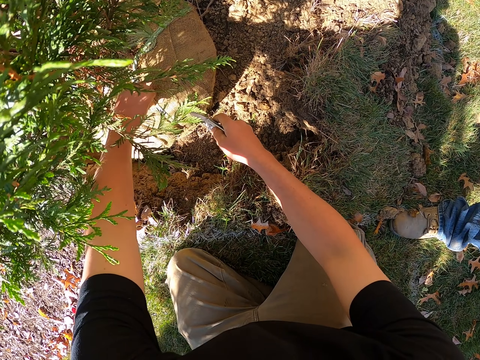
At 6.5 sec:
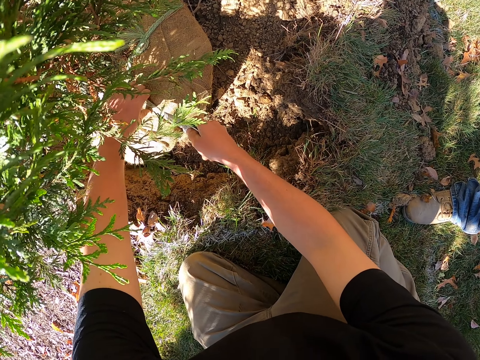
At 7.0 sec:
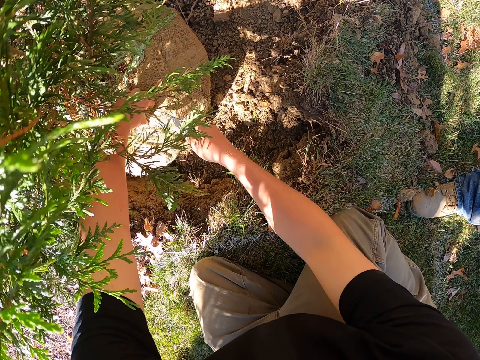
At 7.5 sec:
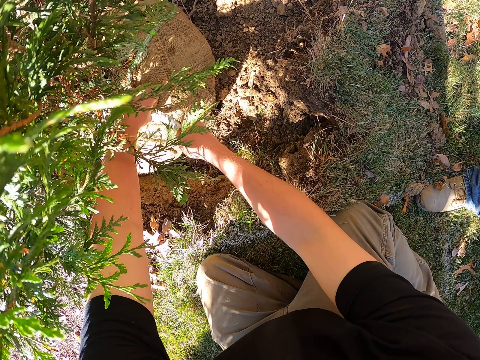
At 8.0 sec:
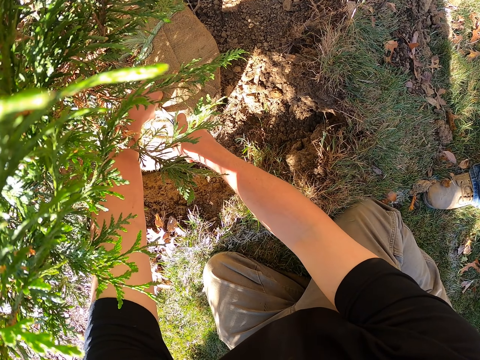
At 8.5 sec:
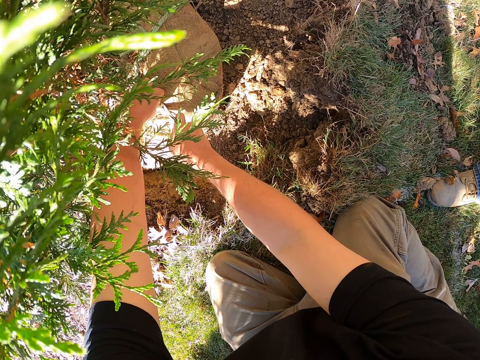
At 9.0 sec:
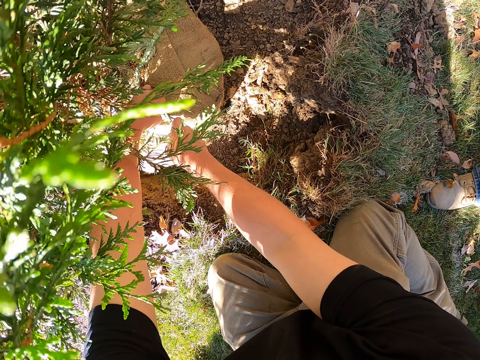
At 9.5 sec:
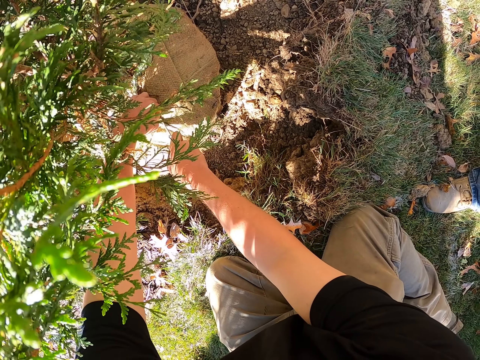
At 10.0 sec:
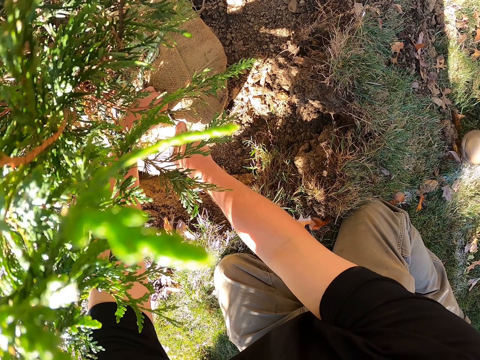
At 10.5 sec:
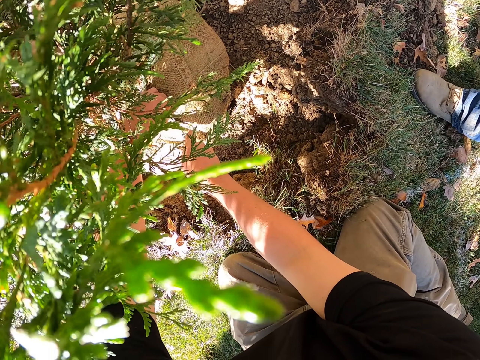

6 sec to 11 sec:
The camera wearer holds the thread. They cut the thread with a pocket knife.

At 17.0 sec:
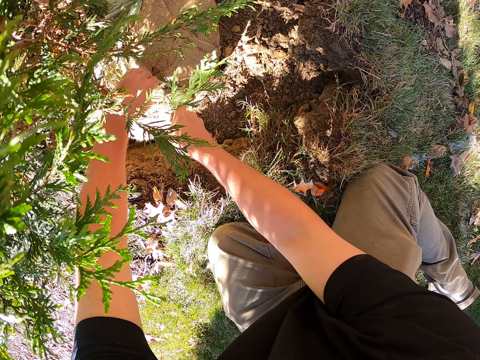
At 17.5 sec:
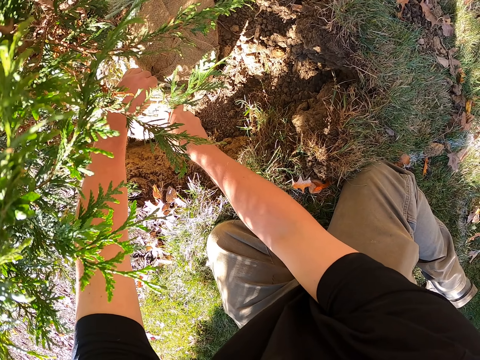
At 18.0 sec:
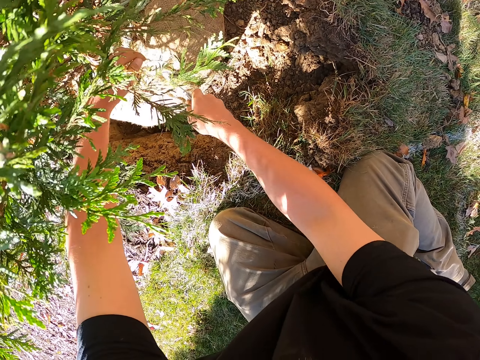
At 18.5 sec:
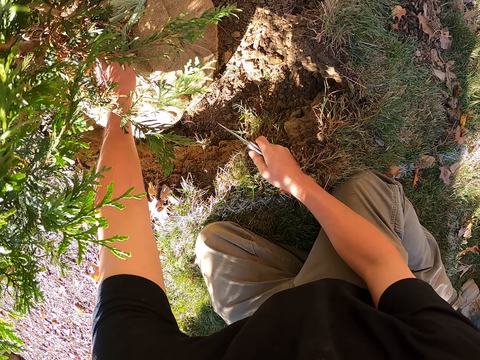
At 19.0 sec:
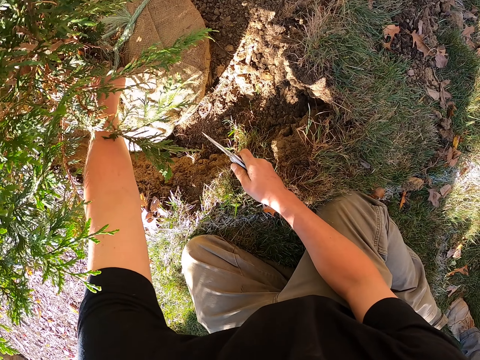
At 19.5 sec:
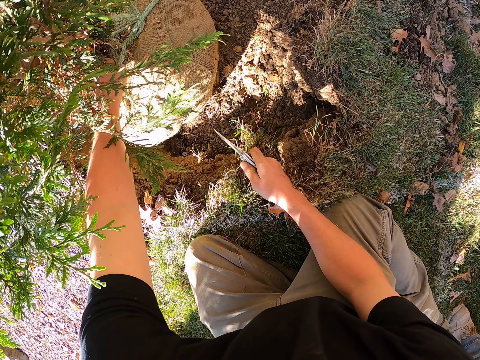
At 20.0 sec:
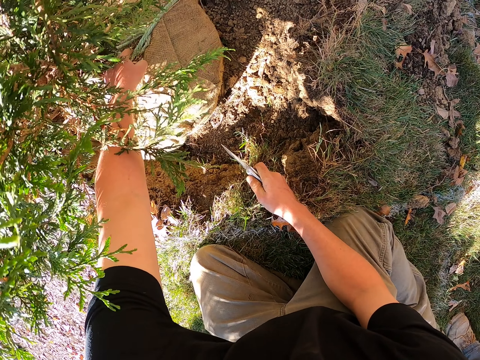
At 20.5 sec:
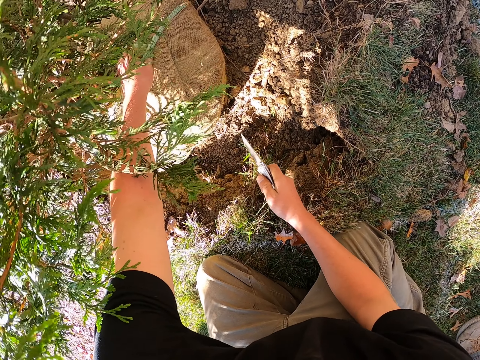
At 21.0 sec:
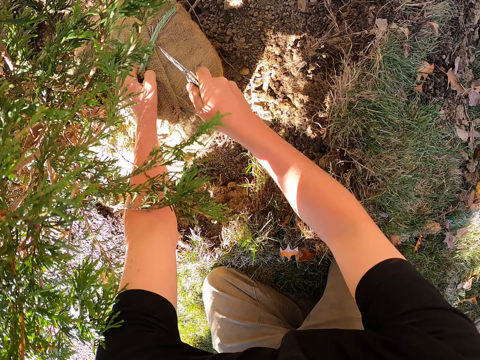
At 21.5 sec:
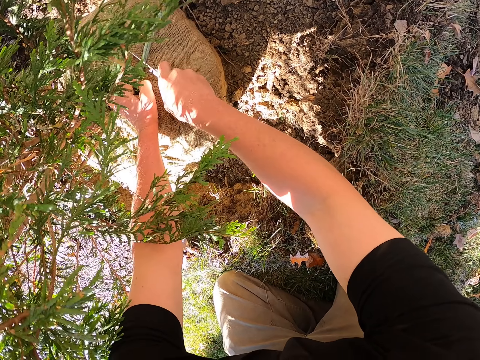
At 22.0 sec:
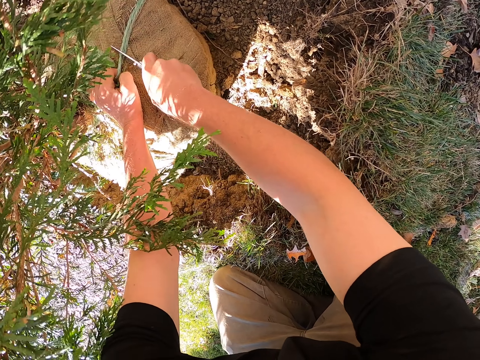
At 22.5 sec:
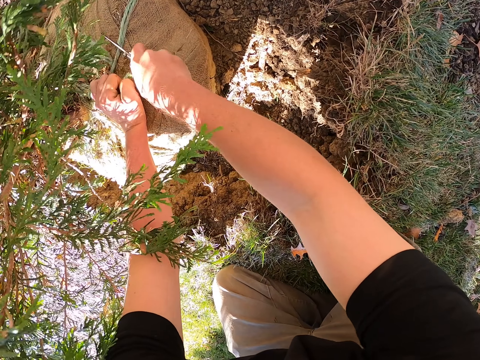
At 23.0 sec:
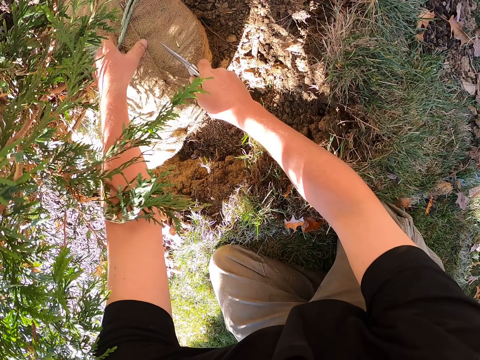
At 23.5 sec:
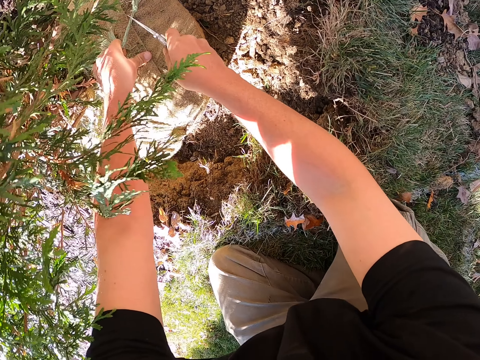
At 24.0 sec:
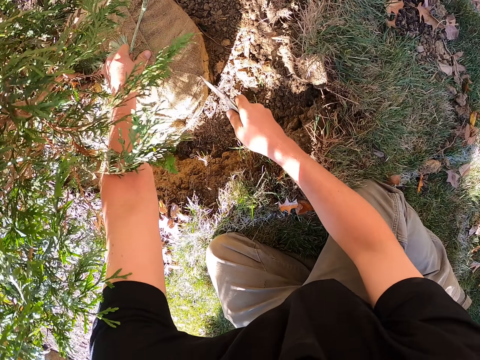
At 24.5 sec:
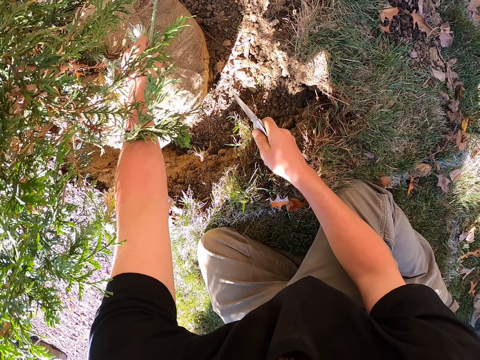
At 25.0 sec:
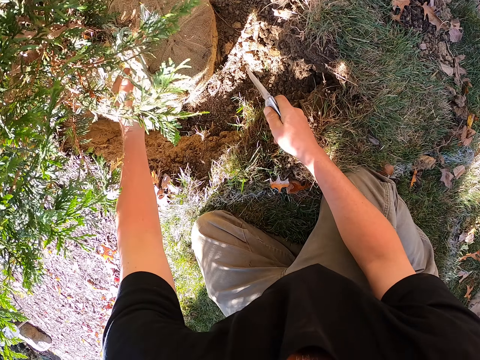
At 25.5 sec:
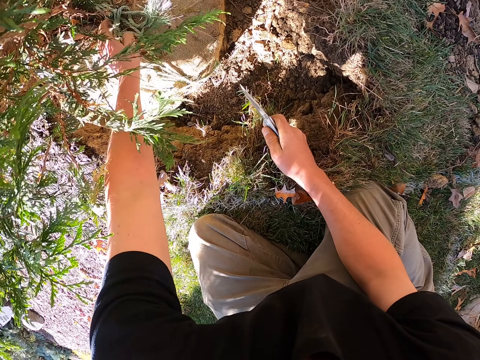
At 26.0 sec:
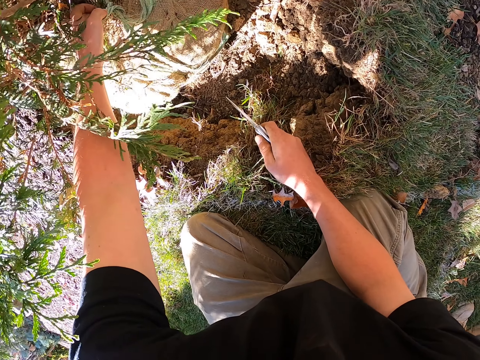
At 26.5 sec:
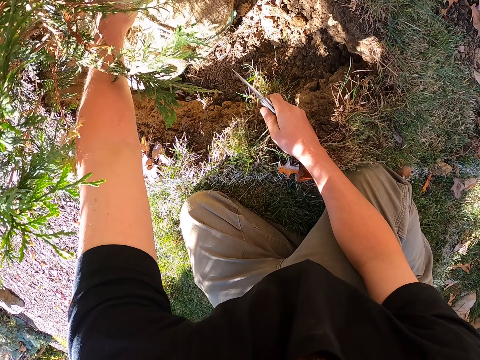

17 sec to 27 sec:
The camera wearer cuts the rope. They remove the hand from the sack. They move the other hand on the sack. They hold the rope. They cut the rope. They pause from cutting. They pull the rope.

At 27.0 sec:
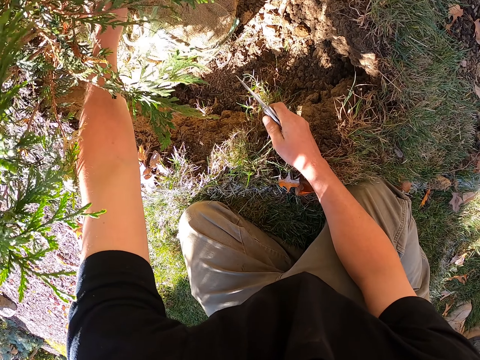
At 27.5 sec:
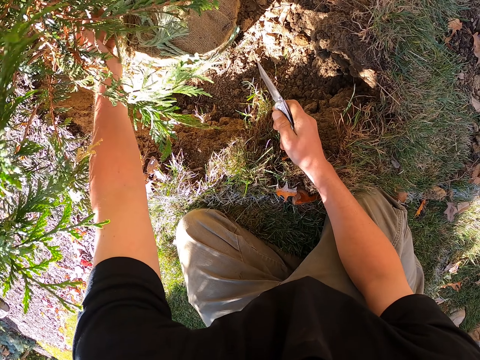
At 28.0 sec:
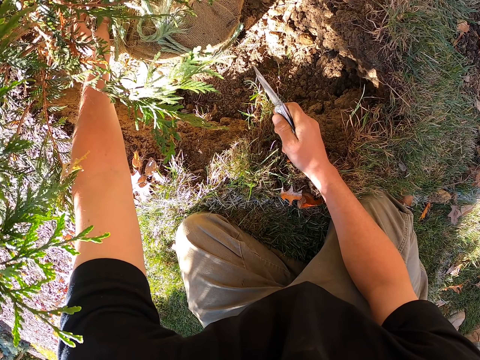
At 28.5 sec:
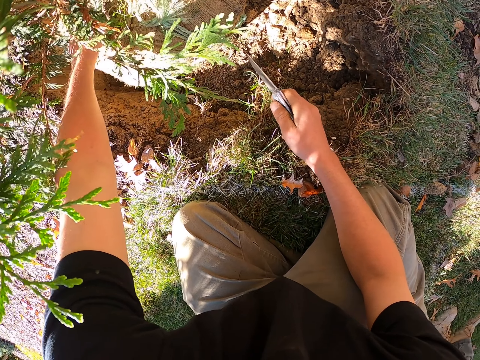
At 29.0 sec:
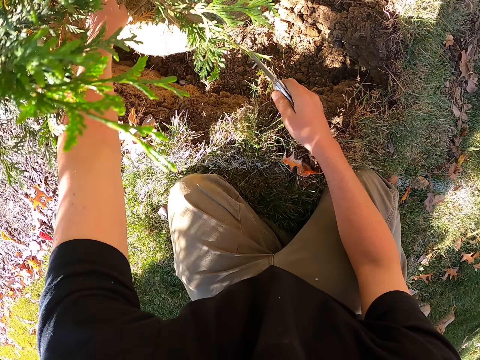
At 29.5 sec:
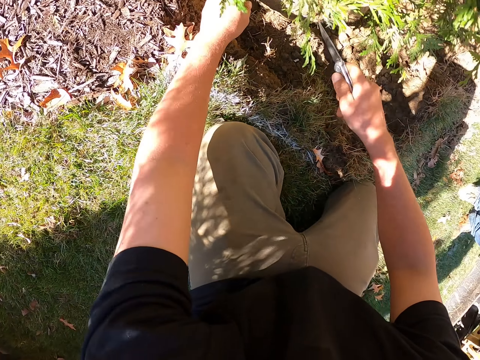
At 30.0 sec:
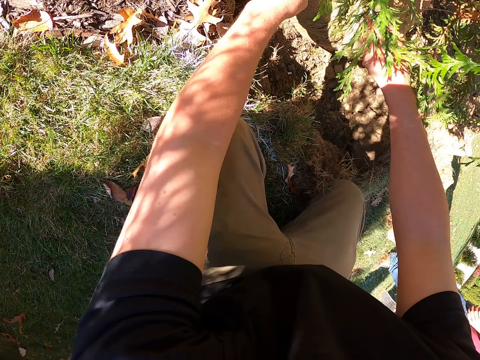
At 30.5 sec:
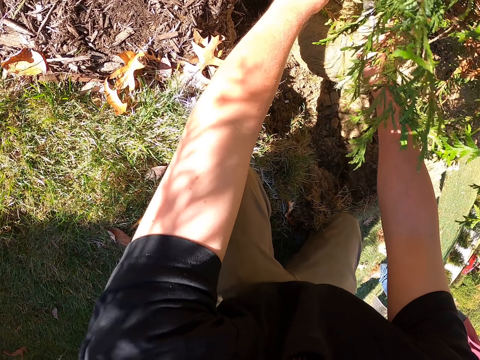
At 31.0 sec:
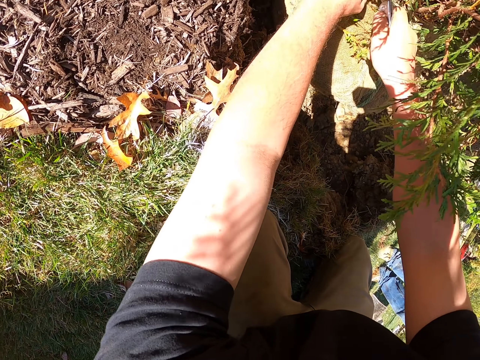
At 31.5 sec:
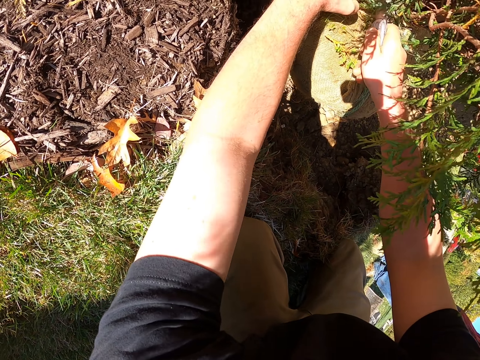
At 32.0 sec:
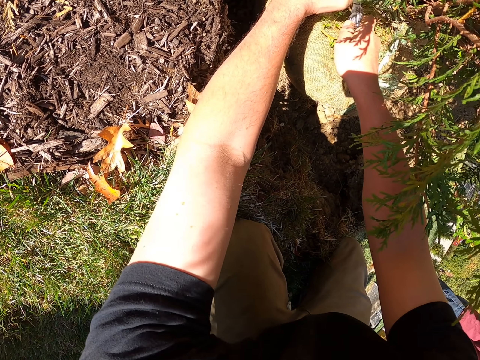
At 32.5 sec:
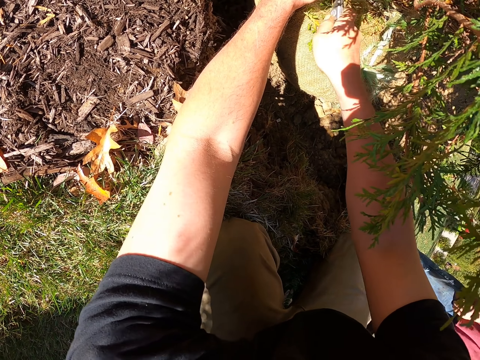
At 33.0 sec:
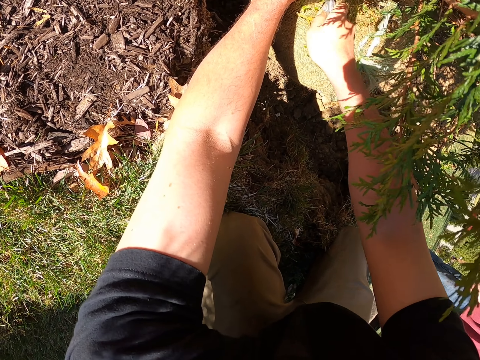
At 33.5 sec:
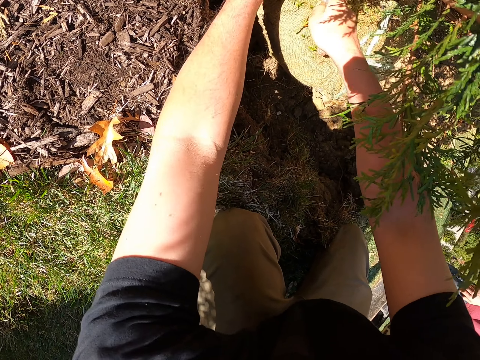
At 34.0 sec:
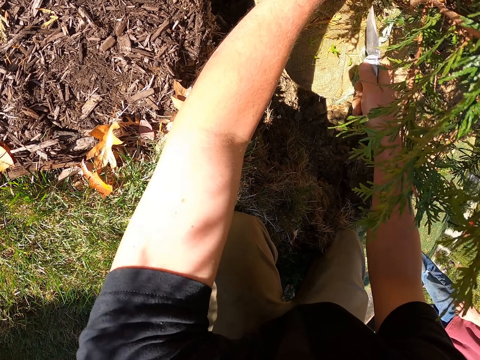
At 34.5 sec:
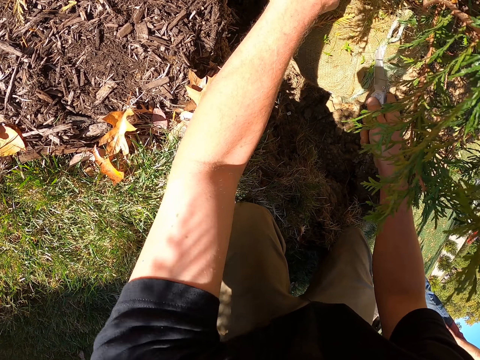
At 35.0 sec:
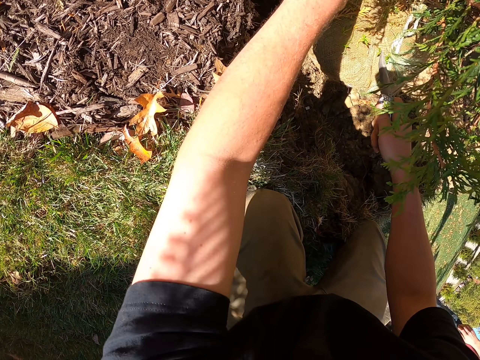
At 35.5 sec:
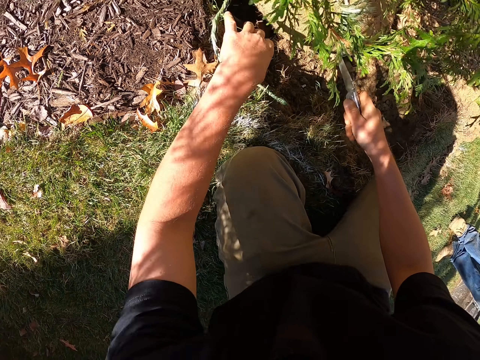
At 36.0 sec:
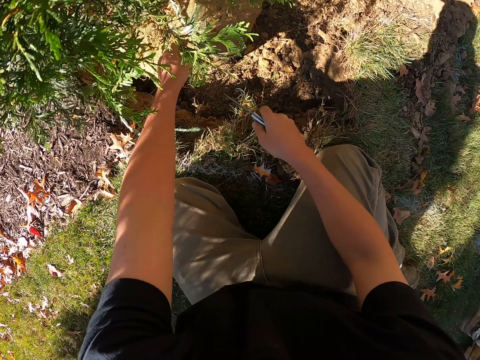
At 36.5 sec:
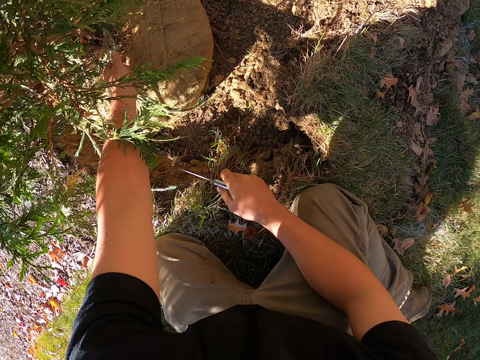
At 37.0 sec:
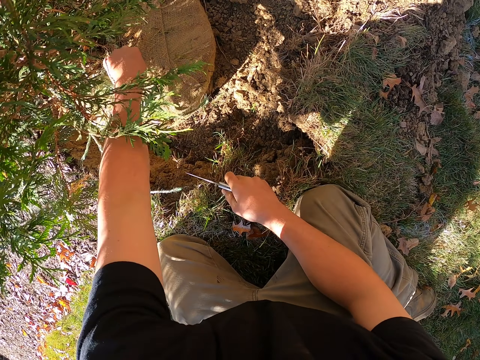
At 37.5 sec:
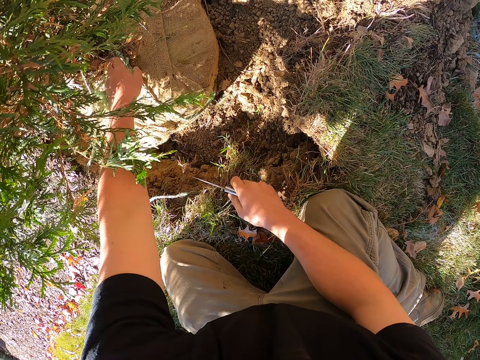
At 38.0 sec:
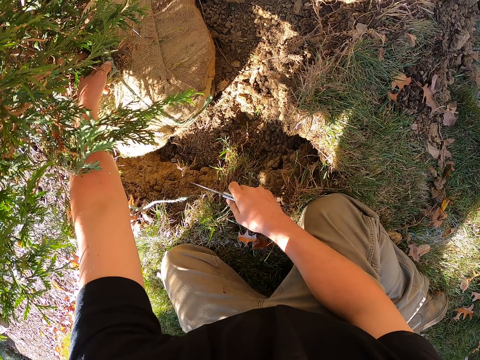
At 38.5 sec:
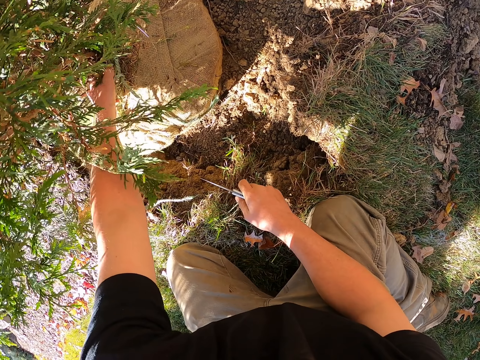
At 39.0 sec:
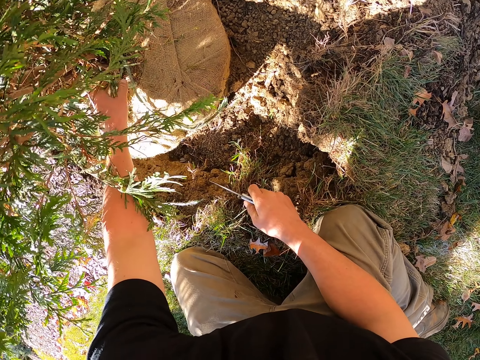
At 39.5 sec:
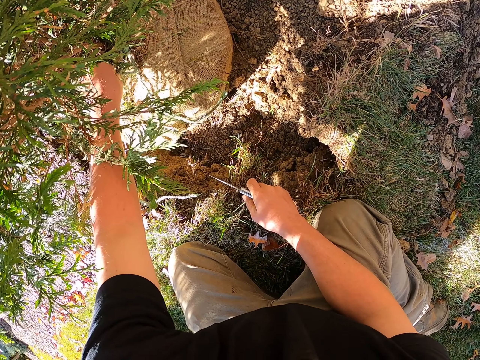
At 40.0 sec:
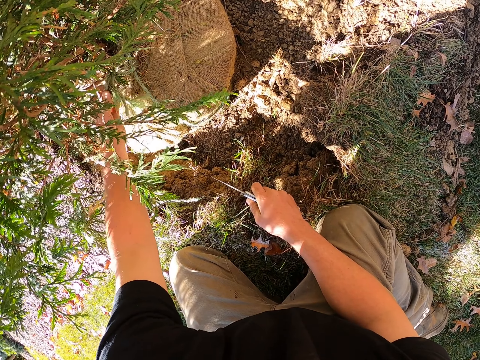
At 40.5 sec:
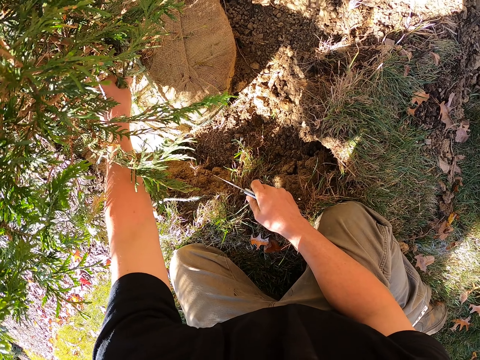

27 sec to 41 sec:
The camera wearer moves the hand on the sack. They hold the sack. They return the other hand on the sack. They cut the rope. They remove the other hand from the sack. They remove the rope cut. They pull the rope cut.
